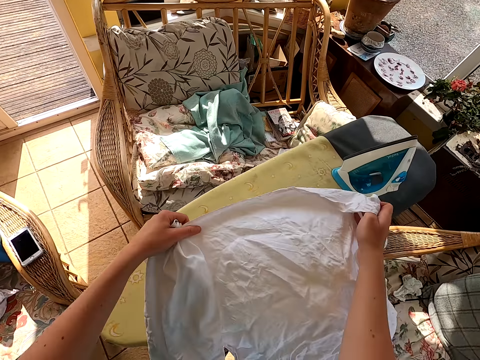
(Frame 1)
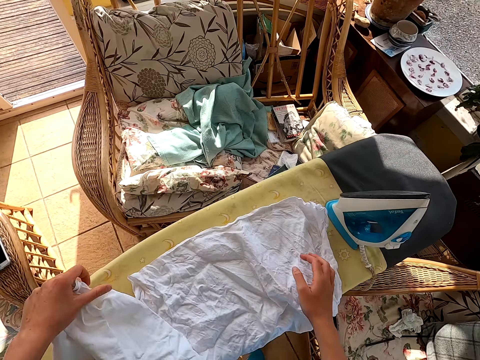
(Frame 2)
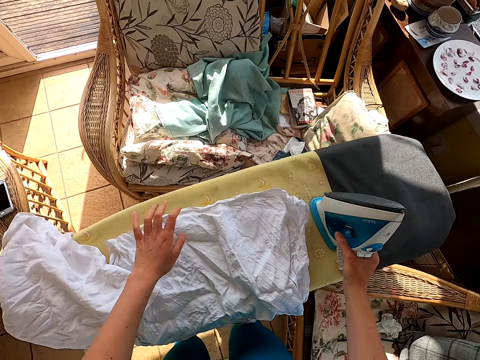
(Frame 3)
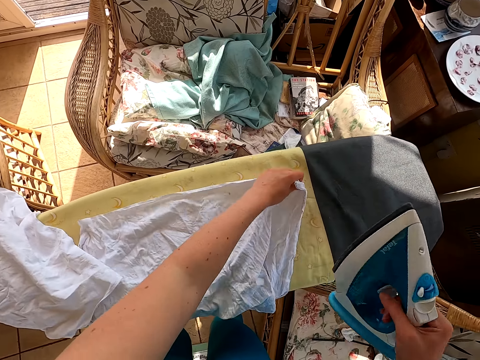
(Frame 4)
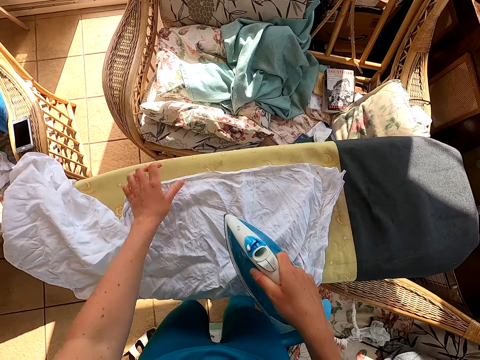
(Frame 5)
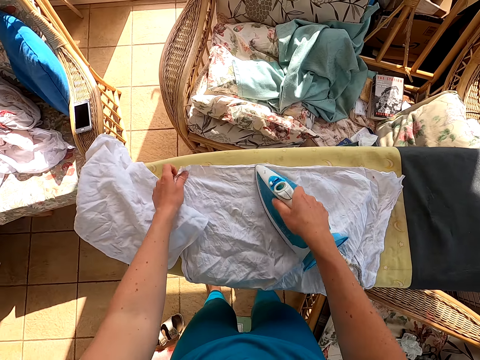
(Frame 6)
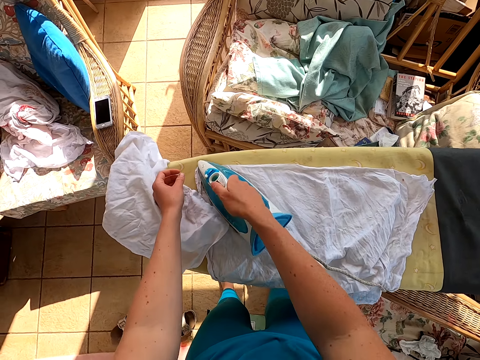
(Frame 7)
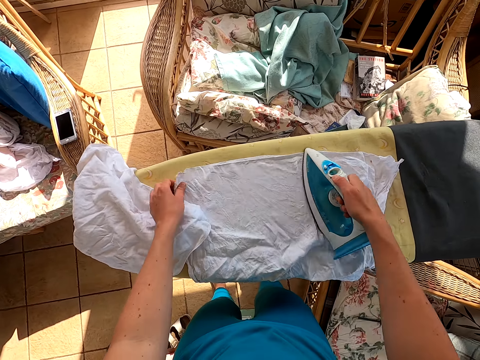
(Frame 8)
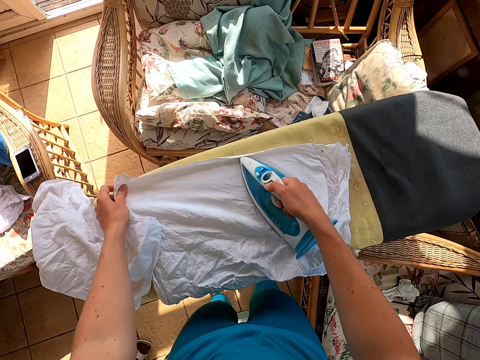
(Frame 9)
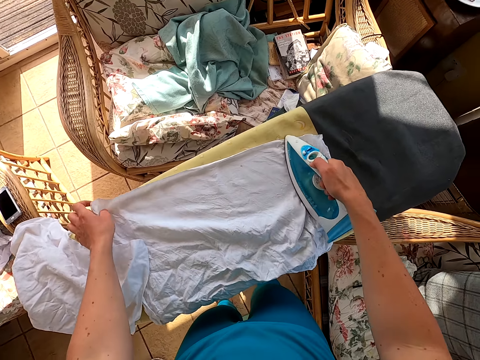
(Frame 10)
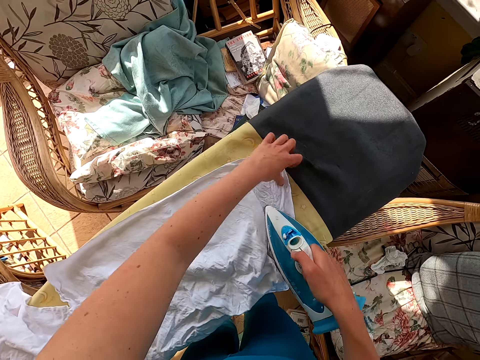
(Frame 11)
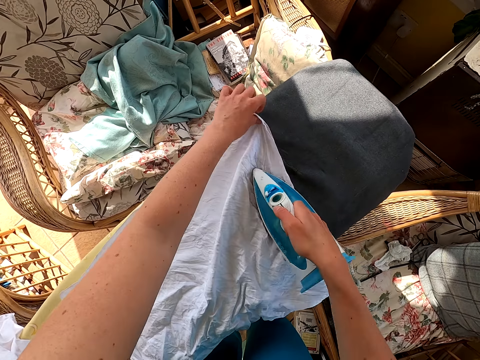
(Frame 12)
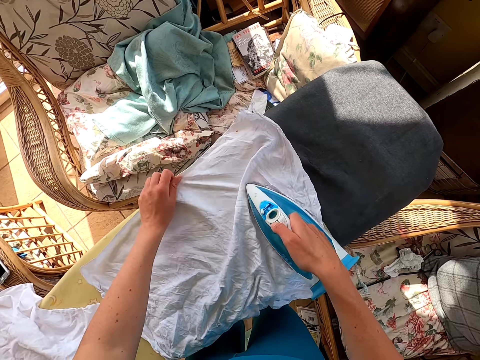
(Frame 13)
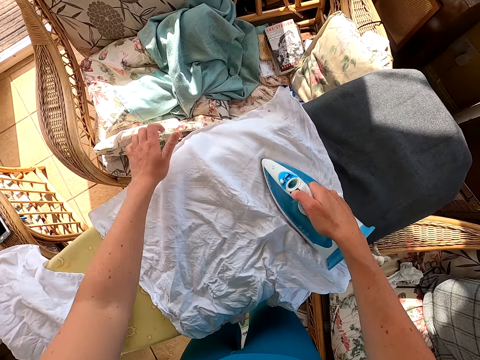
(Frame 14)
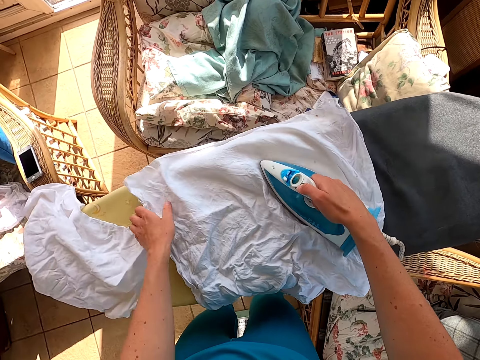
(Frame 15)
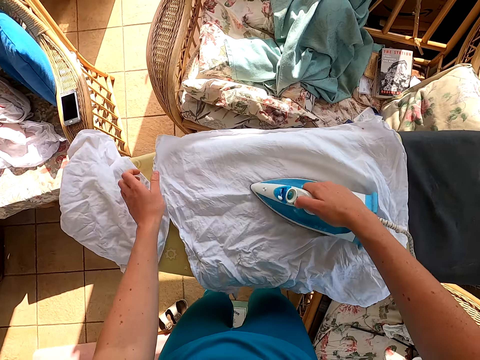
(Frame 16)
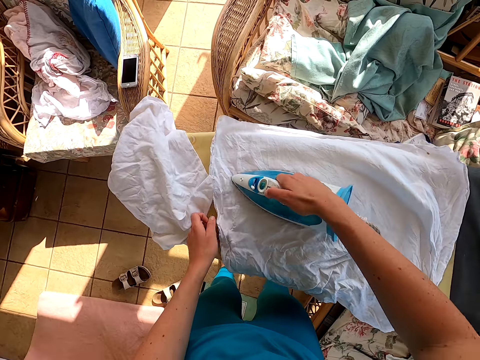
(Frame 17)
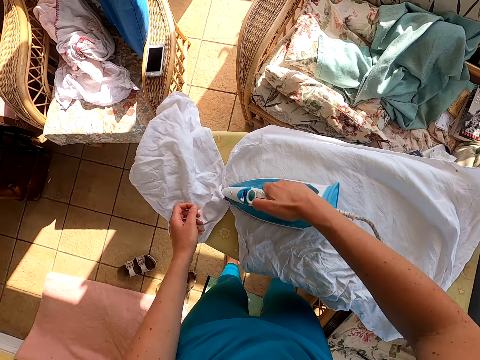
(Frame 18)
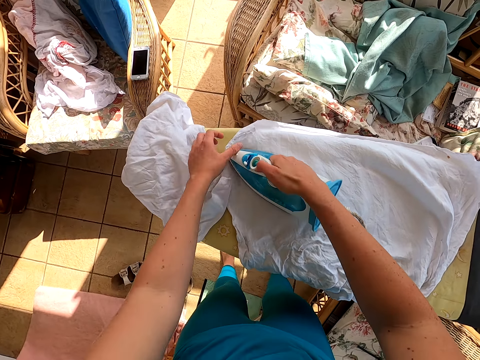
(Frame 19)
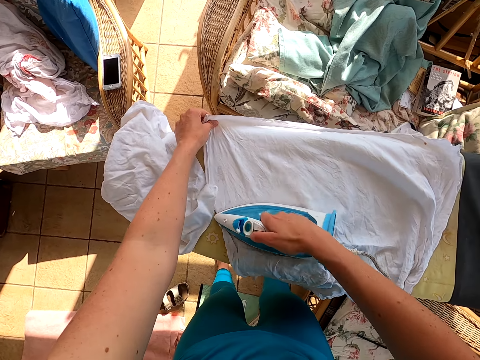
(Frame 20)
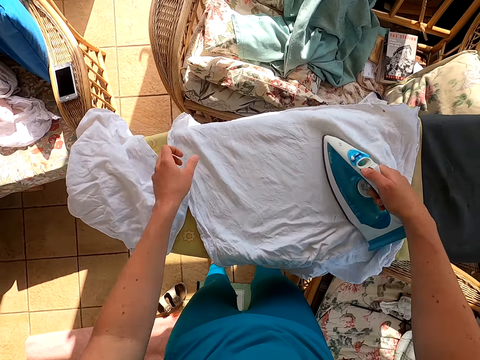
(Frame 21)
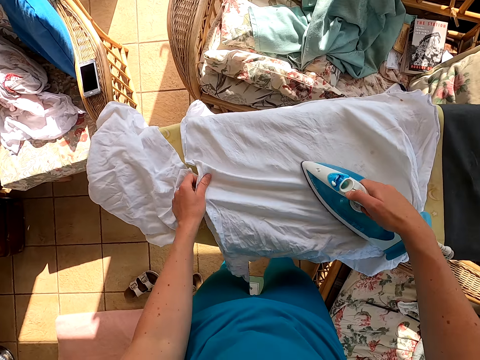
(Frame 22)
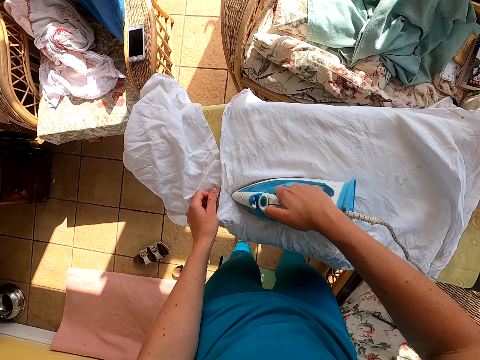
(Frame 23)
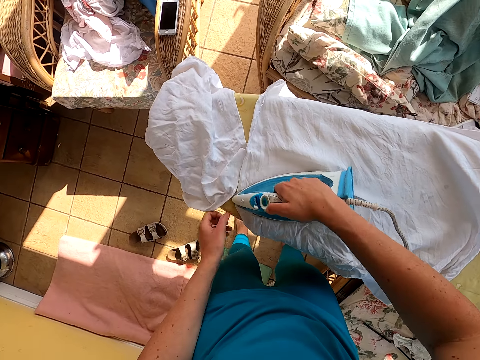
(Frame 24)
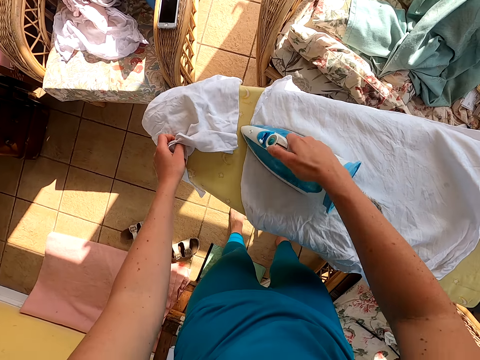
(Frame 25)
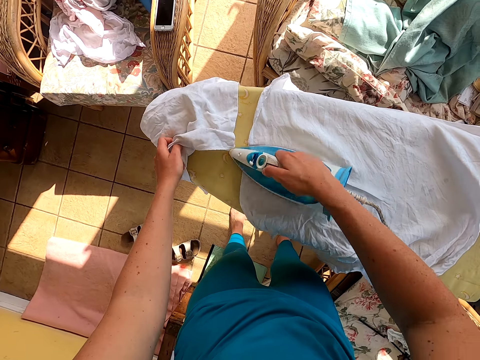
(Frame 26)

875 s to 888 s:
The camera wearer puts the cloth on the table. They pick up the iron box. They iron the cloth.
